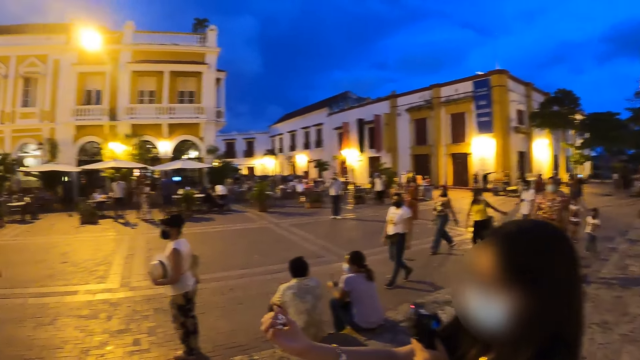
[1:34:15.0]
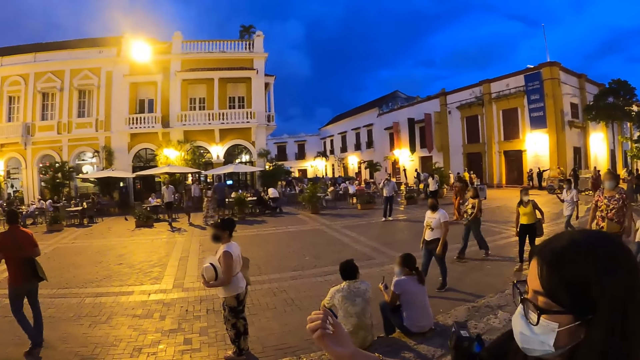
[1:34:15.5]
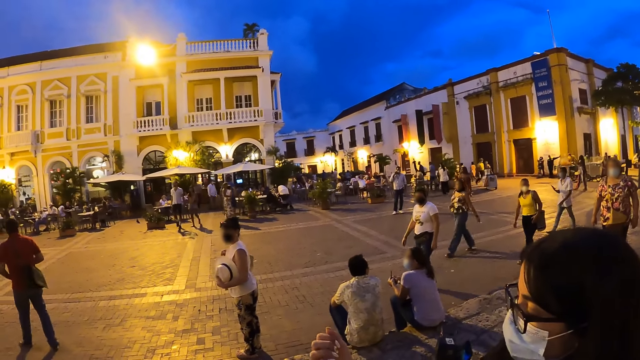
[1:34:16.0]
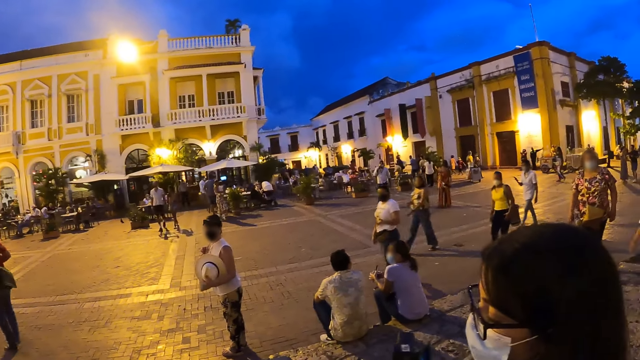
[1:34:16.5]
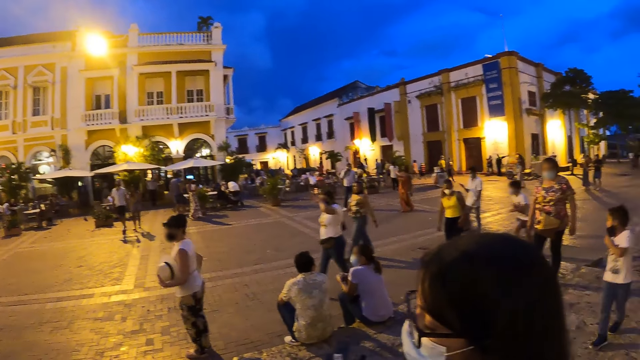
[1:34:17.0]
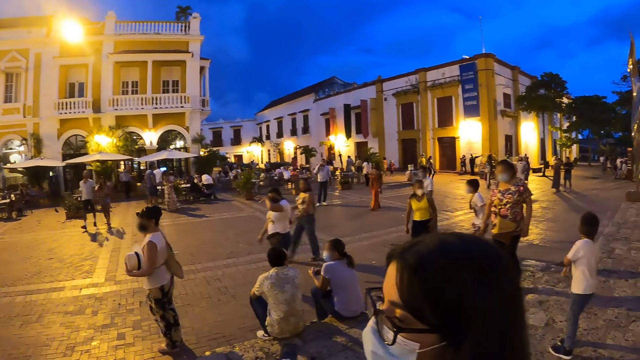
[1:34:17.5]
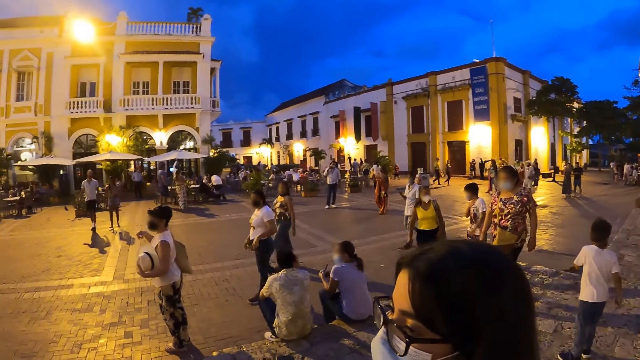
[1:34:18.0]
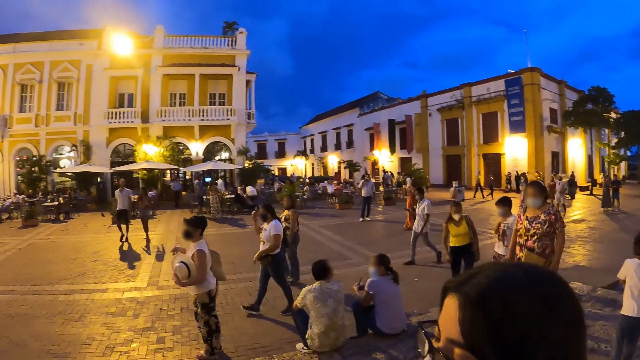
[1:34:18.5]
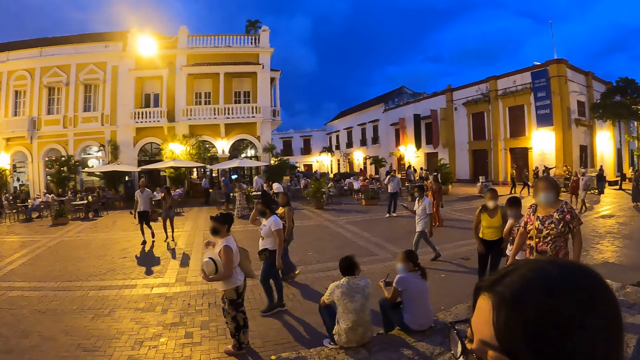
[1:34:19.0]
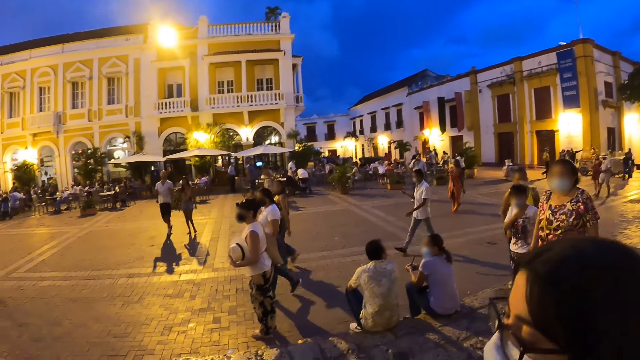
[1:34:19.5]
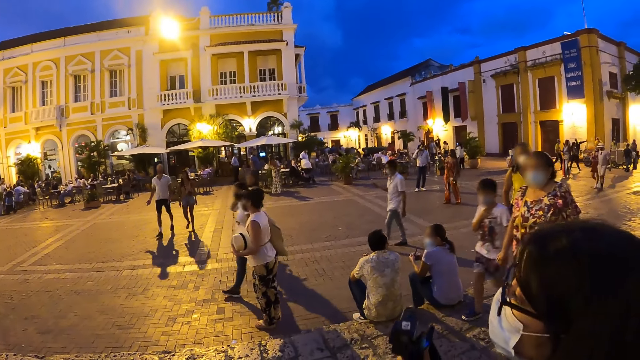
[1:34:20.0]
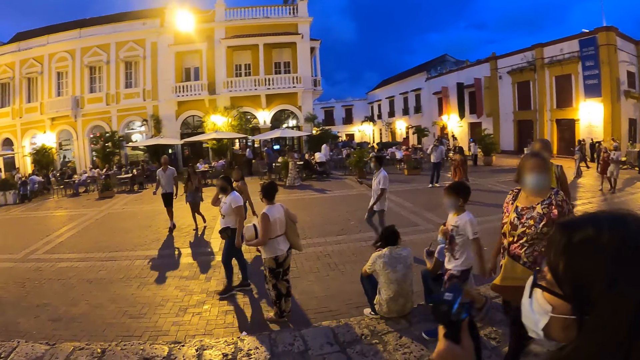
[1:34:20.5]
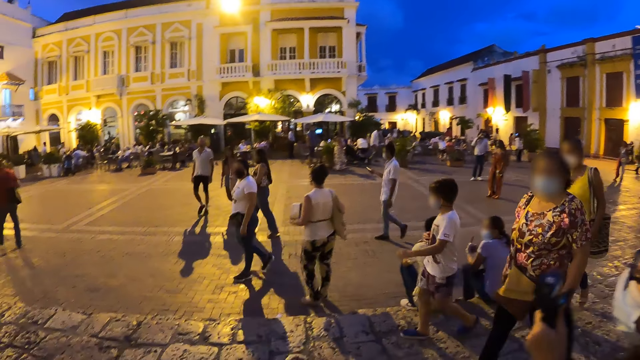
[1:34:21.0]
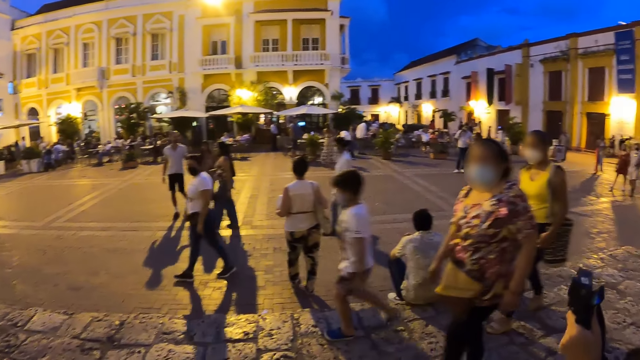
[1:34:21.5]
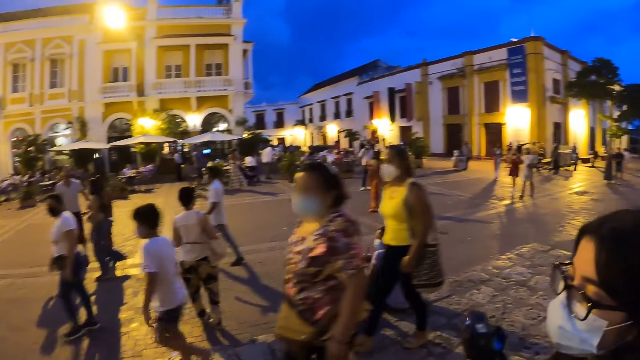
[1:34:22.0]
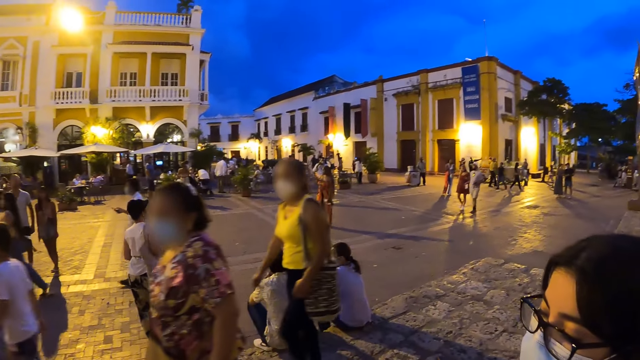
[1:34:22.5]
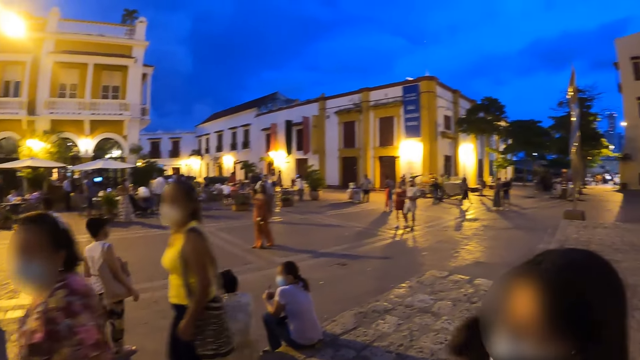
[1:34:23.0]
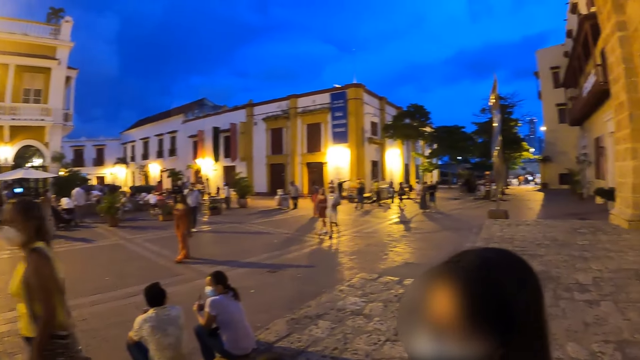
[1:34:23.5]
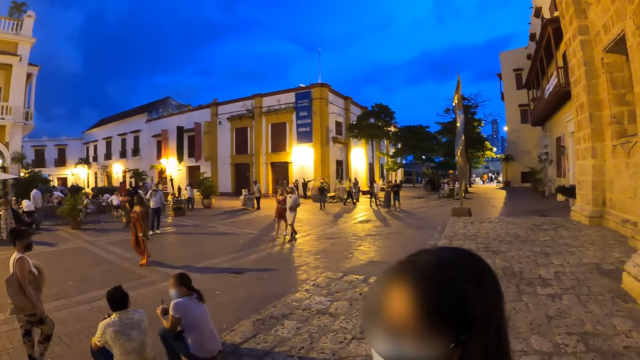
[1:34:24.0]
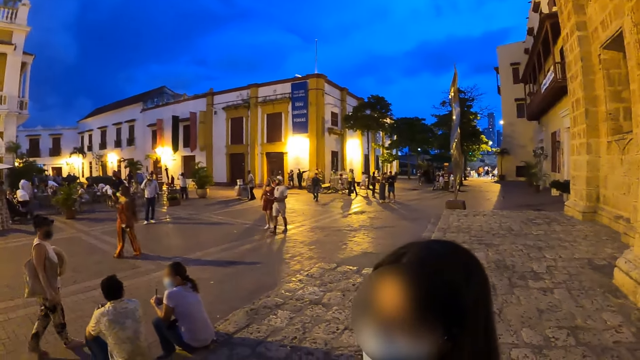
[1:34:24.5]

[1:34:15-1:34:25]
A boy walks past the camera wearer. A woman walks past the camera wearer. Another woman walks past the camera wearer.

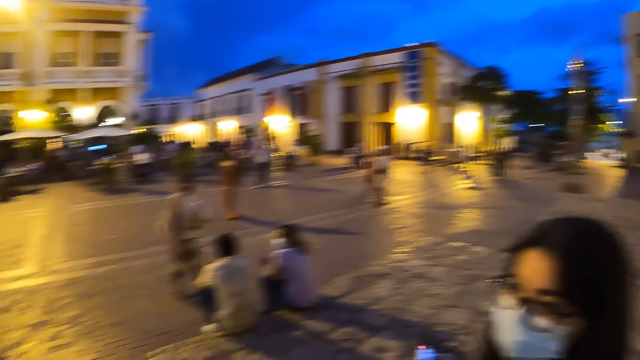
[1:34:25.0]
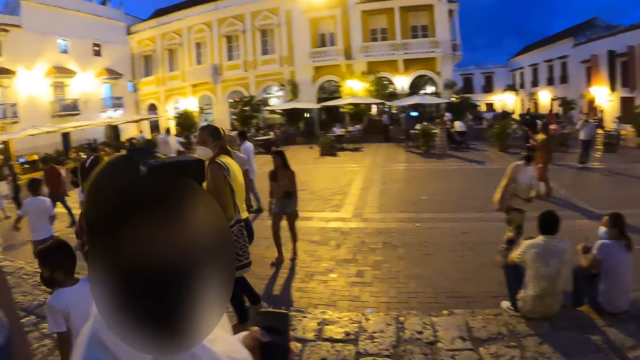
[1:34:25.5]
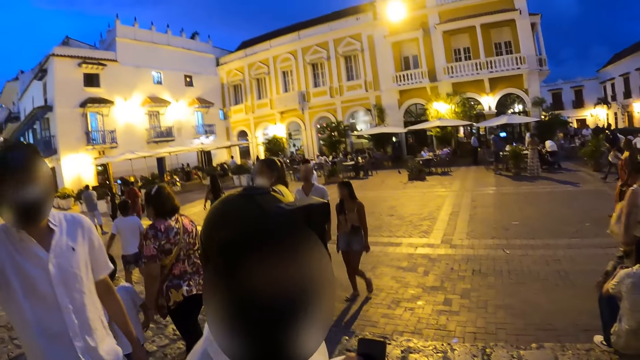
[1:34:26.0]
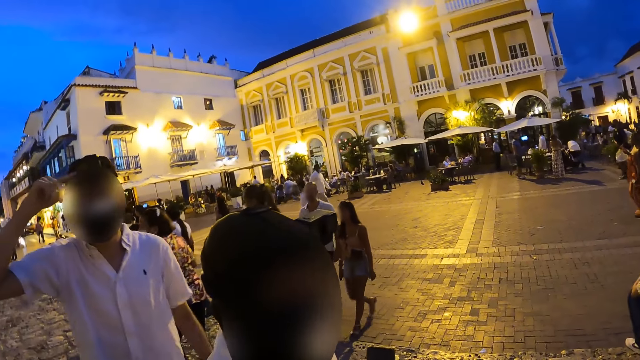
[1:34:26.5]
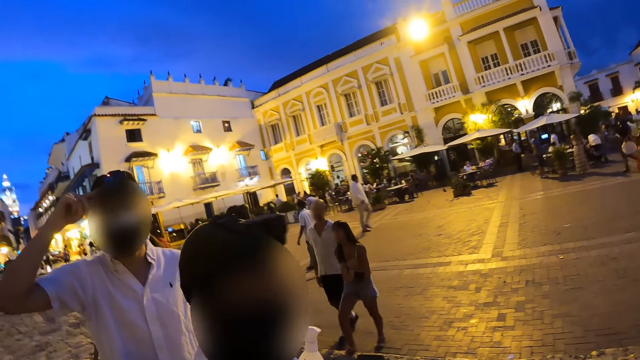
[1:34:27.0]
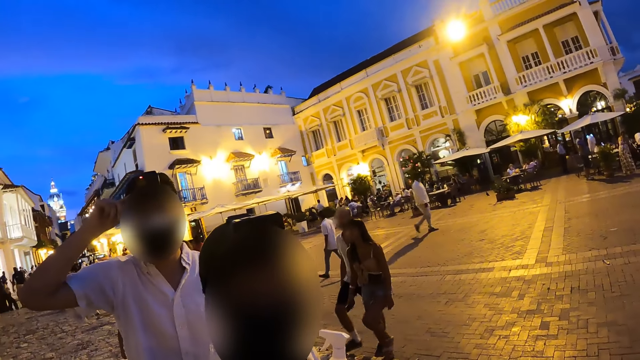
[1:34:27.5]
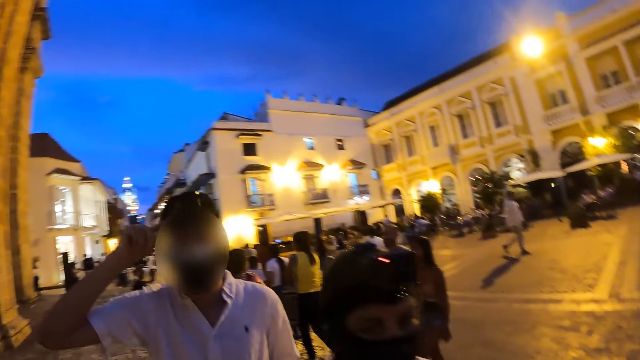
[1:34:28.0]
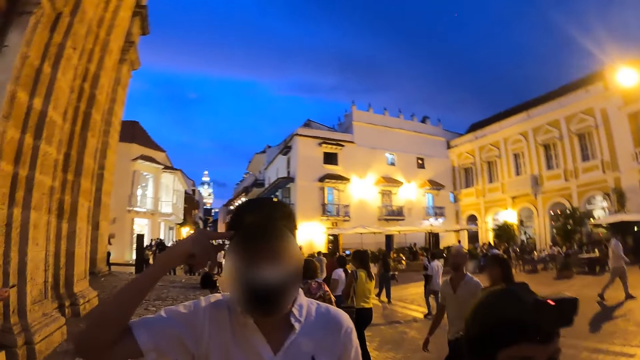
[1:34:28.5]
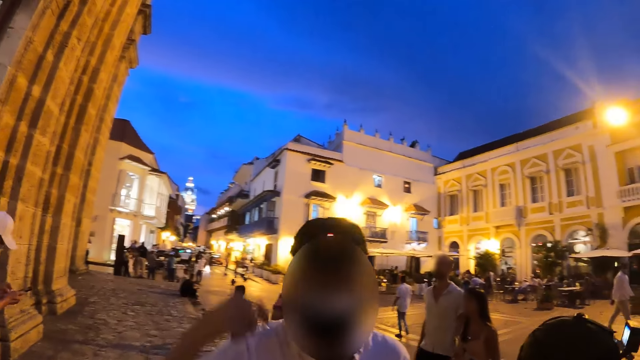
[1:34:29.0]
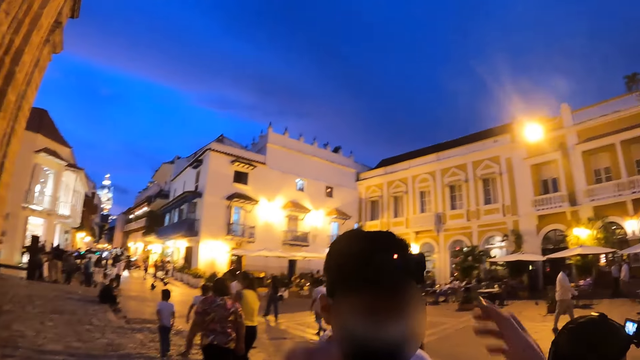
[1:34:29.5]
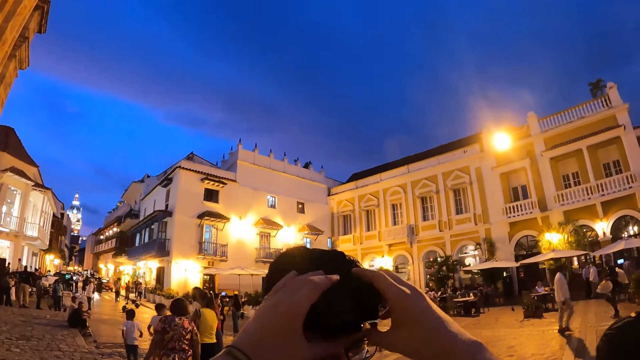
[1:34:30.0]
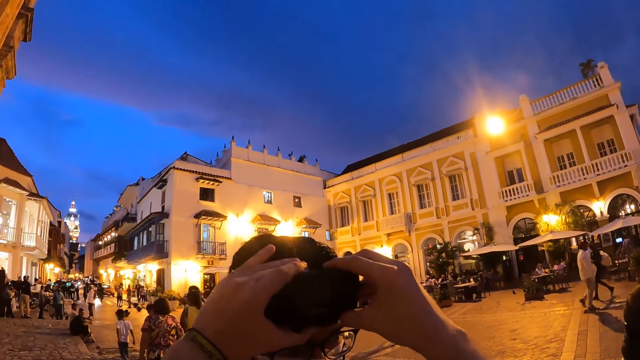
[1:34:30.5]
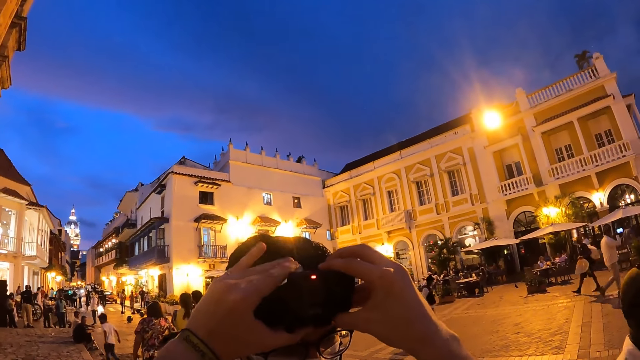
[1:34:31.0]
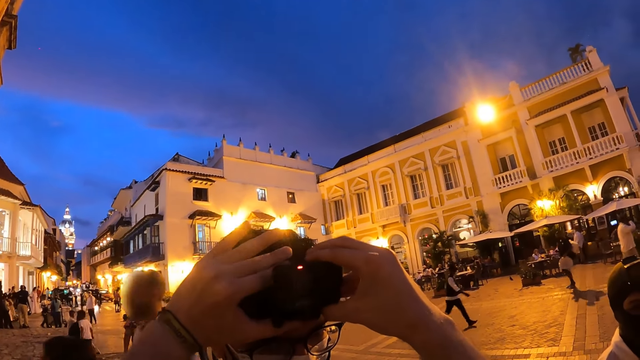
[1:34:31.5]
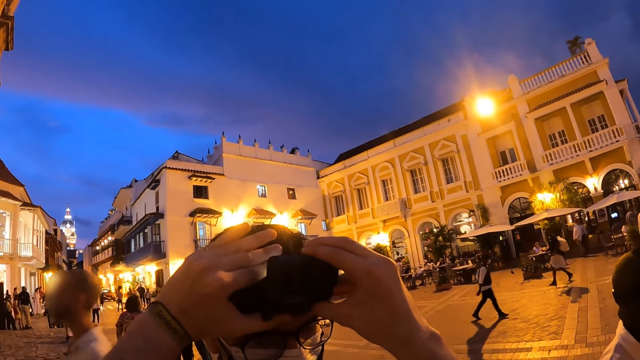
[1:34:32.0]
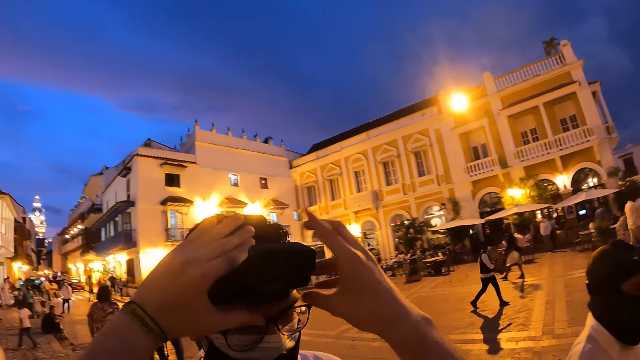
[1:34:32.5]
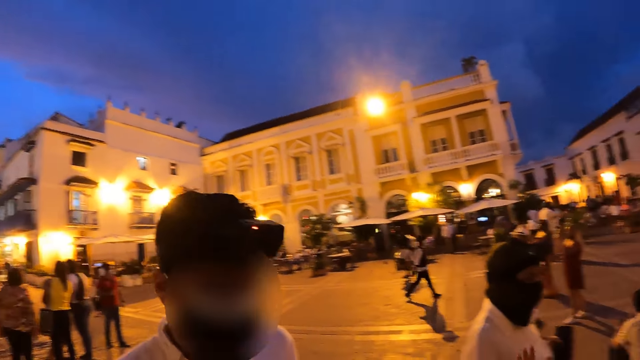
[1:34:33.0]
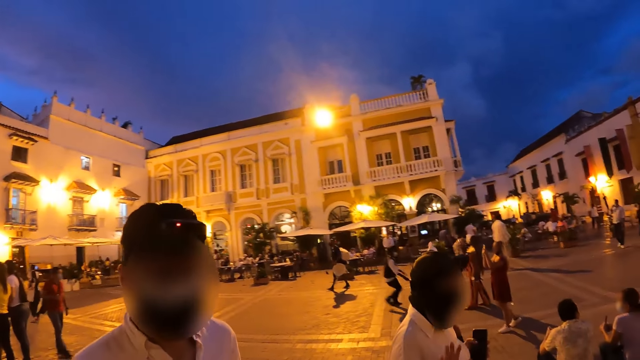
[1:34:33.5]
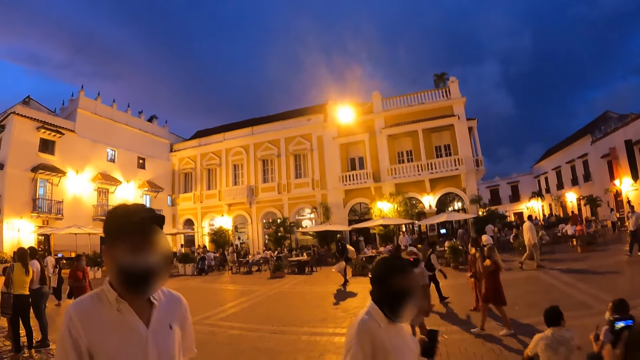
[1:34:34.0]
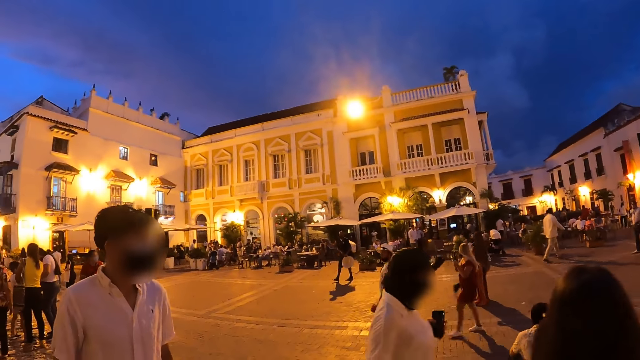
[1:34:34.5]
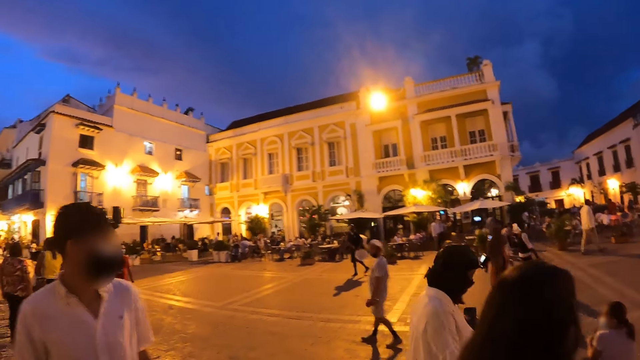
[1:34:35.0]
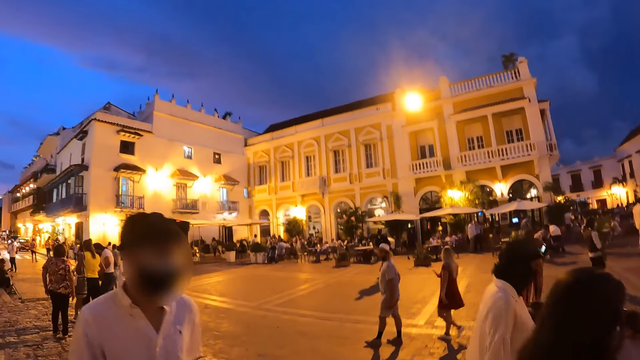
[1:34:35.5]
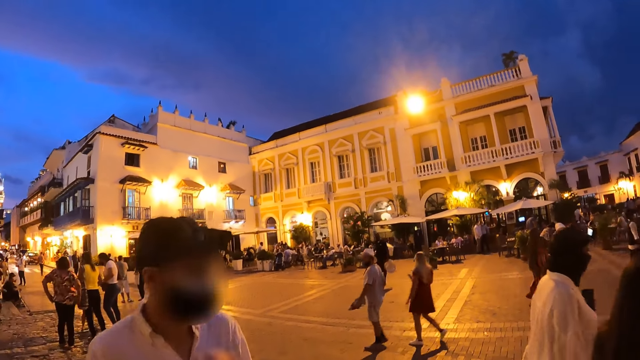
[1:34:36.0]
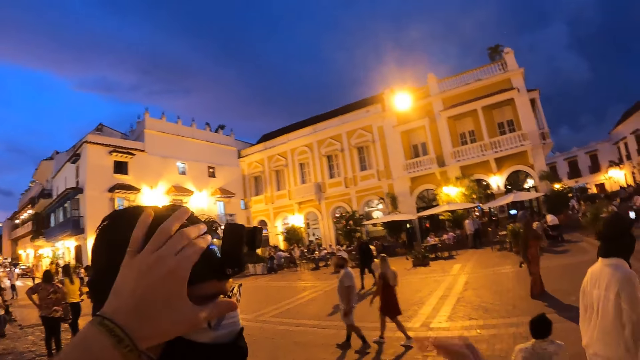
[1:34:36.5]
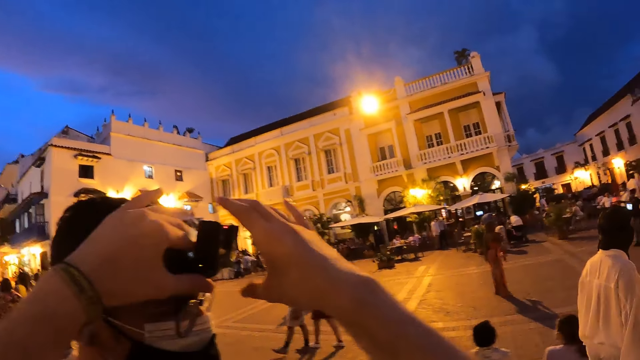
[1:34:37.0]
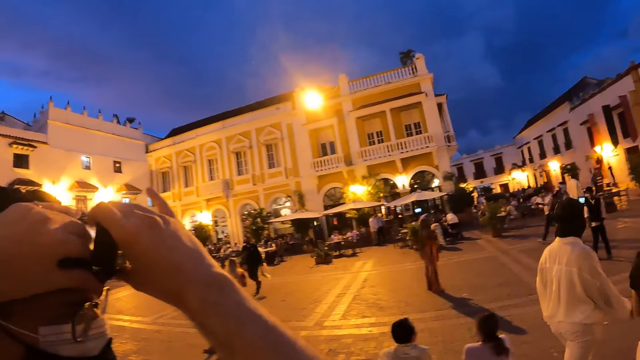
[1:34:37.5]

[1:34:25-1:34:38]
The camera wearer interacts with a man. The man touches a camera on his head with his right hand. The man interacts with the camera wearer. The camera wearer adjusts the camera of the man. A woman adjusts the camera on another man's head with both hands. The camera wearer looks around the street. He adjusts the camera of the first man. He raises his left hand to the other man's head. He raises his right hand to the other man's head.
